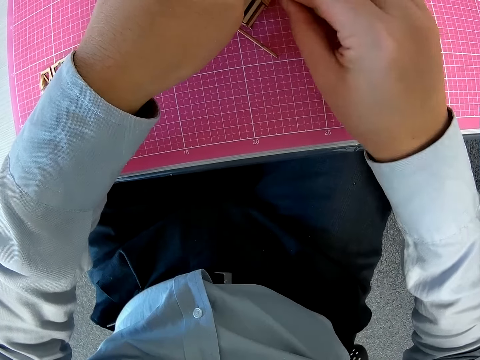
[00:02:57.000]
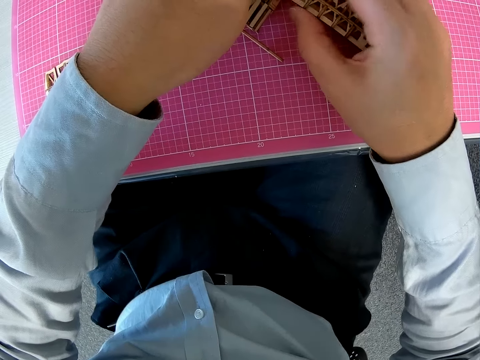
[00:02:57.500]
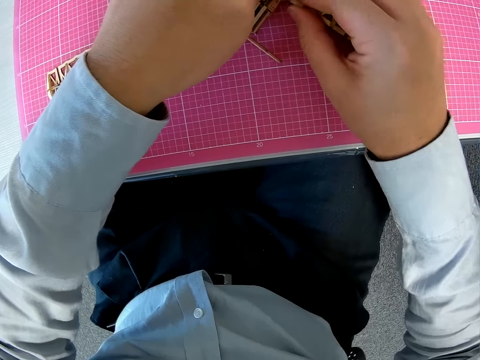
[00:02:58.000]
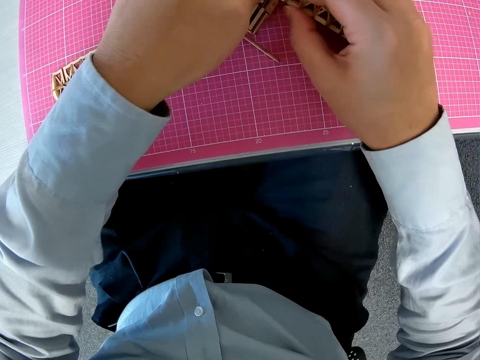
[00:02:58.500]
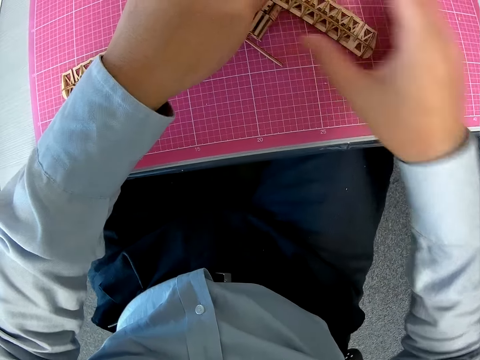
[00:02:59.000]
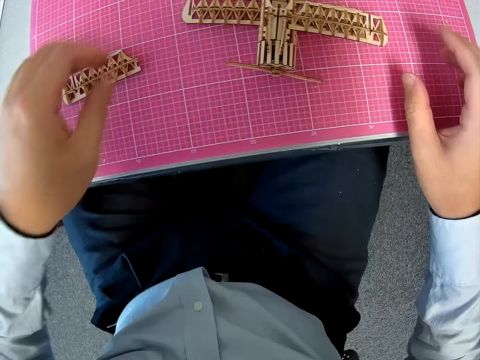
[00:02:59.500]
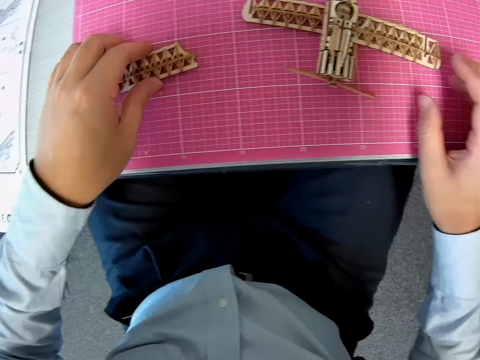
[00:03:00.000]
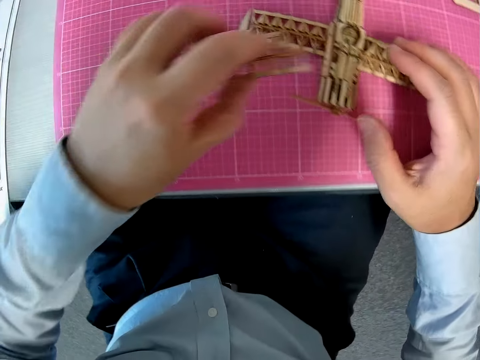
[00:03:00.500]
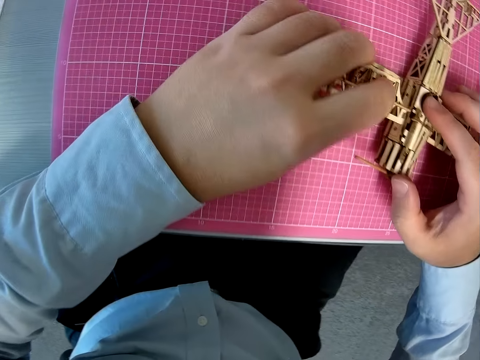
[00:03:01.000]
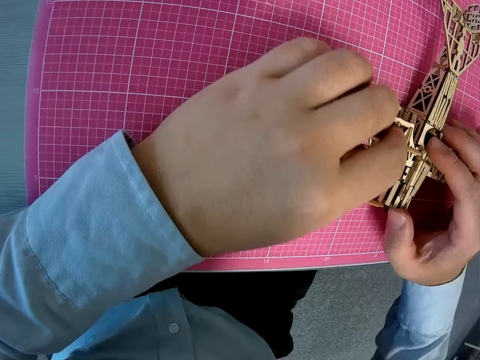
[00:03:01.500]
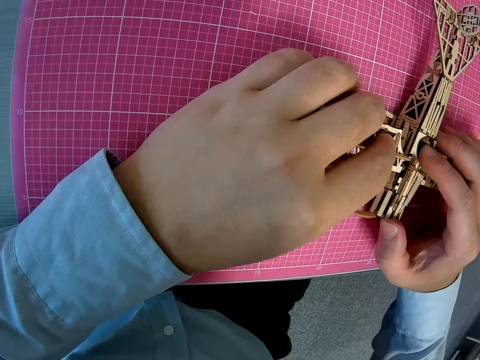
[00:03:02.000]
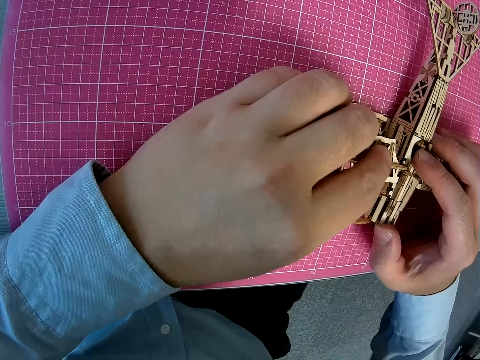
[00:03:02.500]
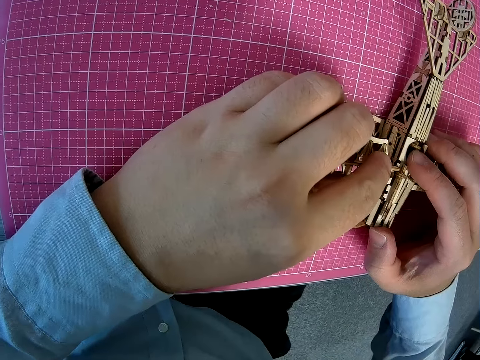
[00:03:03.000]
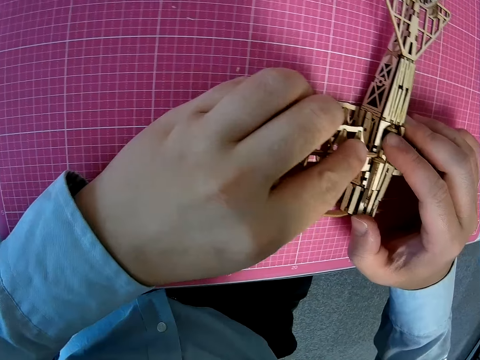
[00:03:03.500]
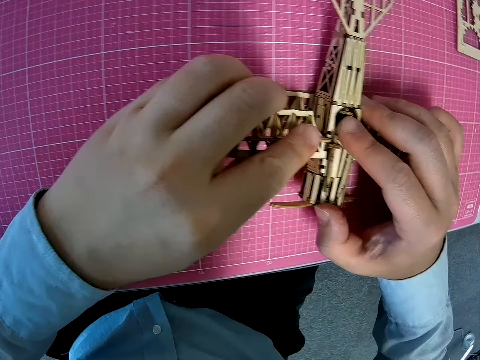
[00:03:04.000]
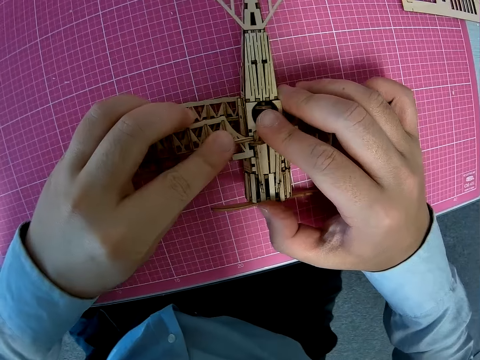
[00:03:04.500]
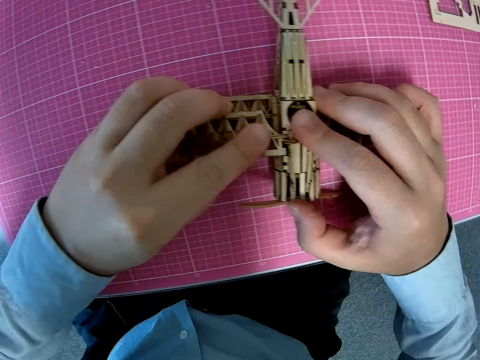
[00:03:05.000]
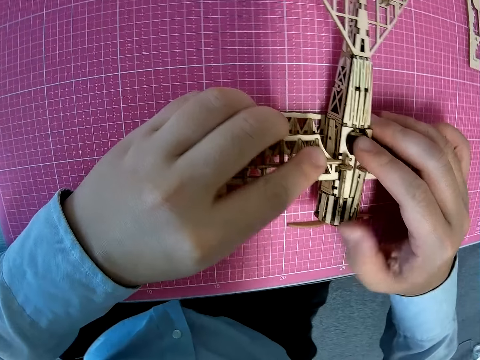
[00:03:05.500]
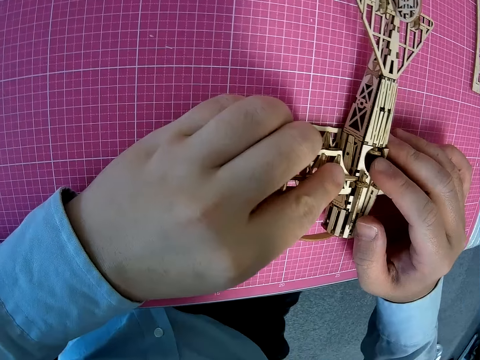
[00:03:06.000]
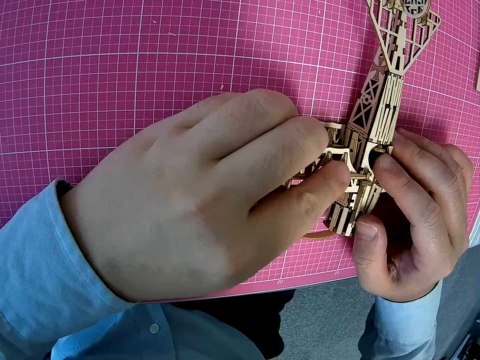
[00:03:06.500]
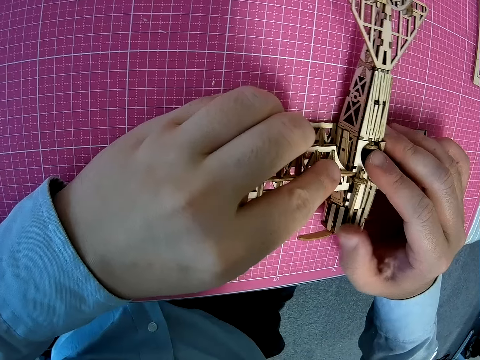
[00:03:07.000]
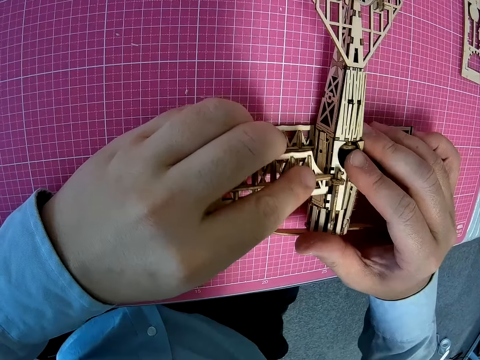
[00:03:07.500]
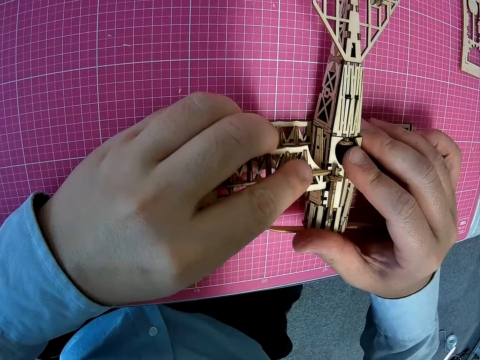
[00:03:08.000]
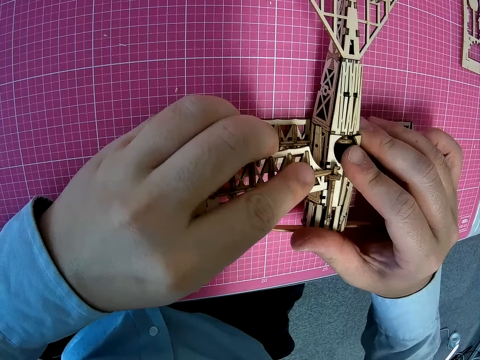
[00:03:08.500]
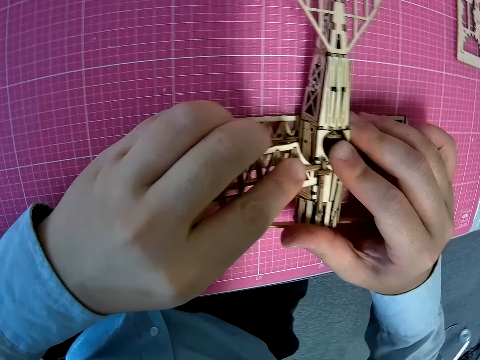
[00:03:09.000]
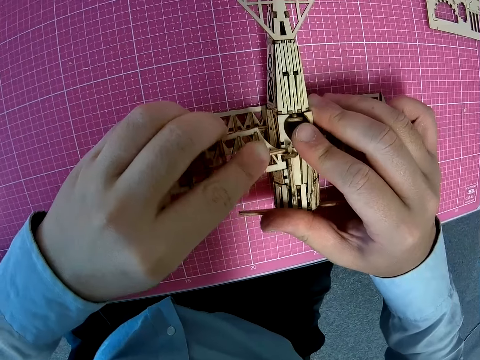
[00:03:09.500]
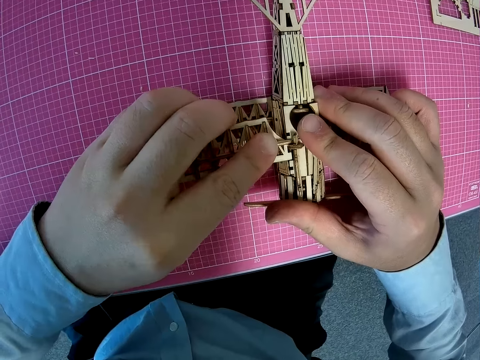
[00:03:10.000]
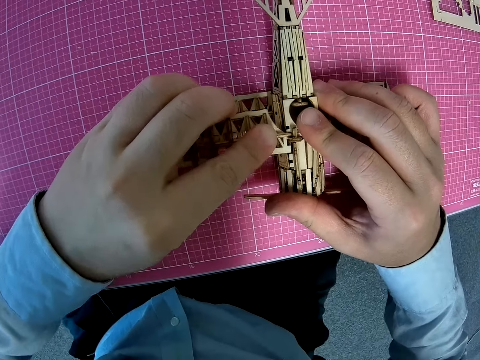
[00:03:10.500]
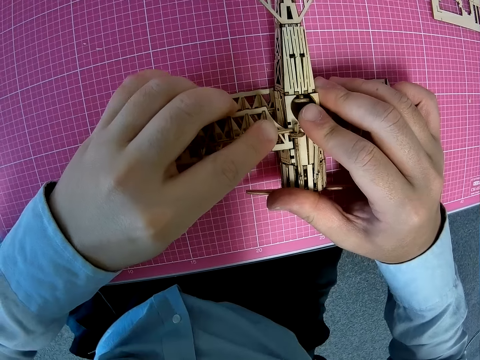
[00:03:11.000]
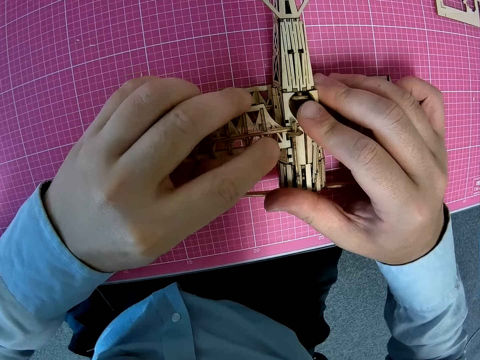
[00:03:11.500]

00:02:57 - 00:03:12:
The camera wearer picks up a piece of wood craft or part from a cutting mat. They fix the part into the plane. They adjust the piece of wood craft on an airplane model.

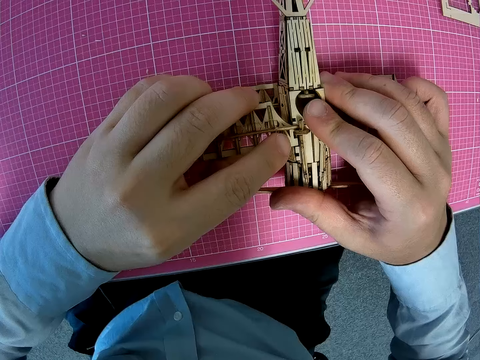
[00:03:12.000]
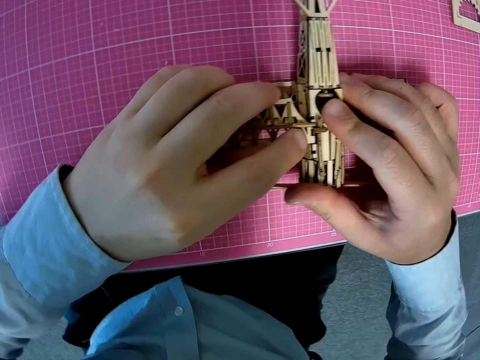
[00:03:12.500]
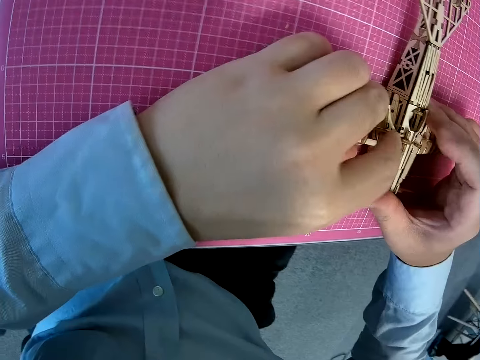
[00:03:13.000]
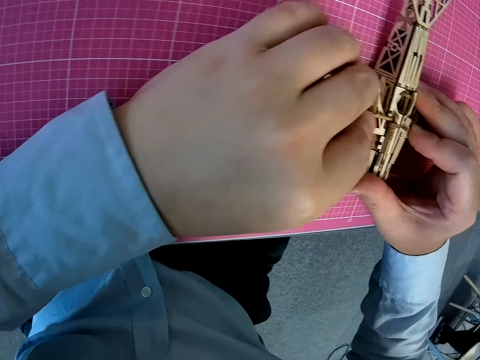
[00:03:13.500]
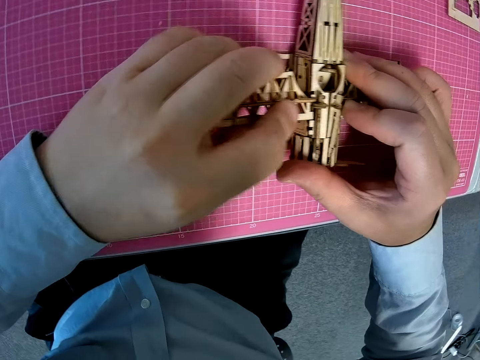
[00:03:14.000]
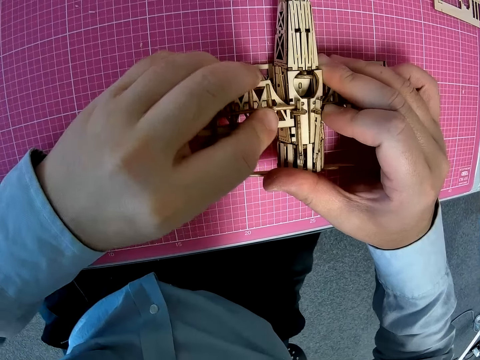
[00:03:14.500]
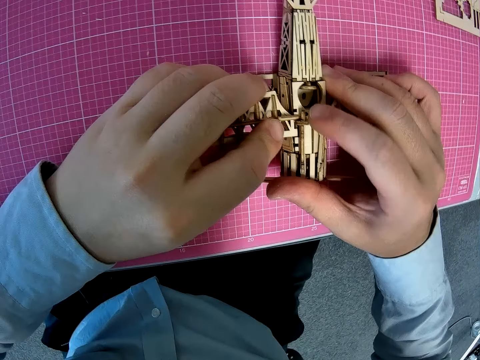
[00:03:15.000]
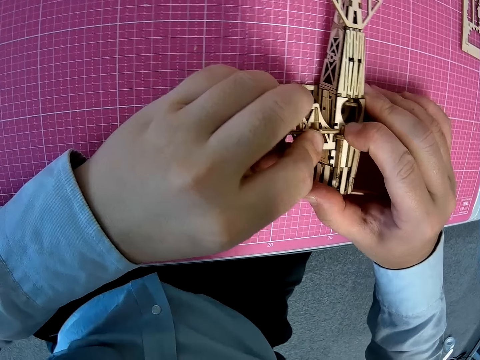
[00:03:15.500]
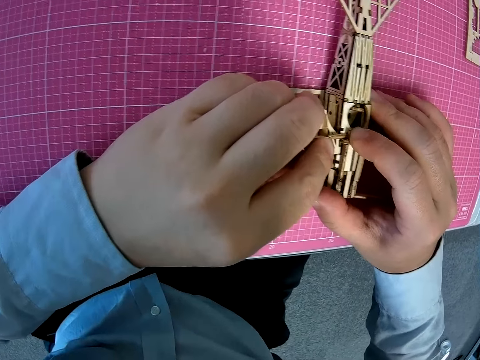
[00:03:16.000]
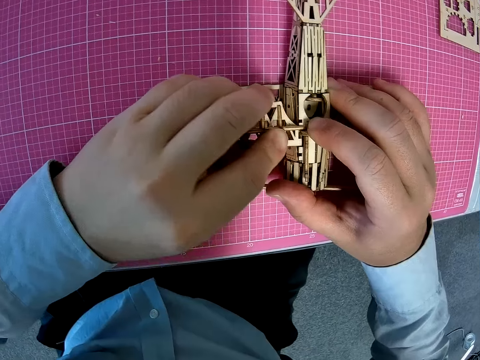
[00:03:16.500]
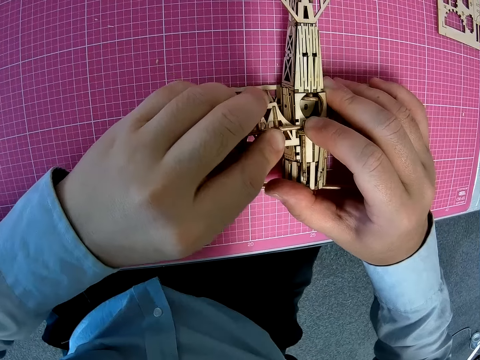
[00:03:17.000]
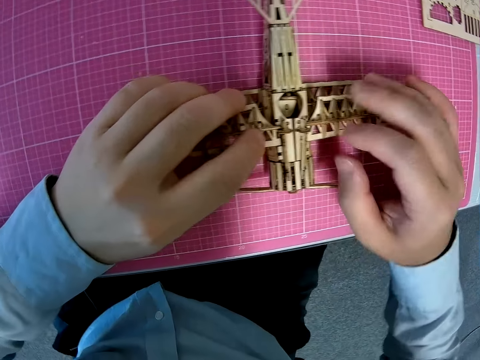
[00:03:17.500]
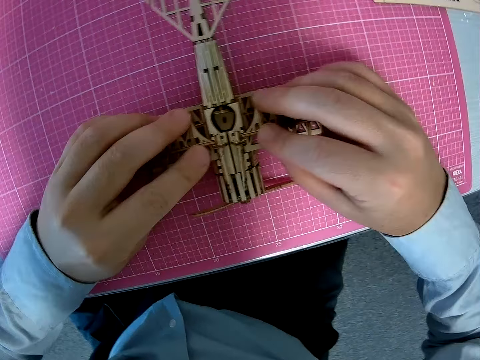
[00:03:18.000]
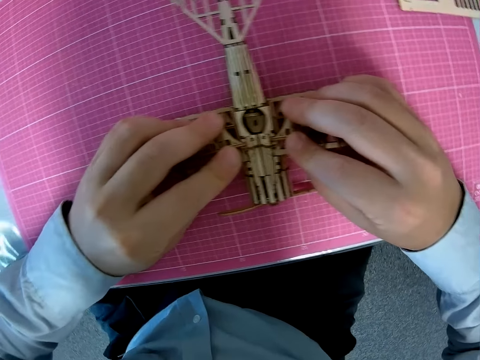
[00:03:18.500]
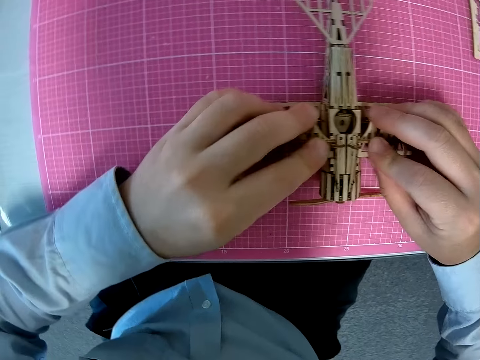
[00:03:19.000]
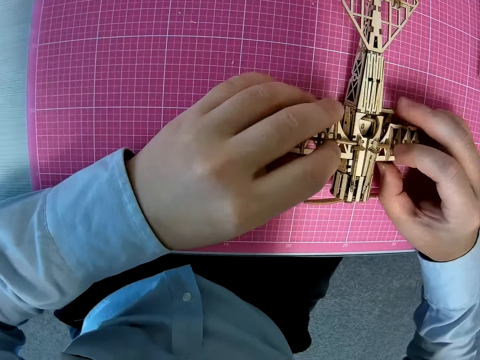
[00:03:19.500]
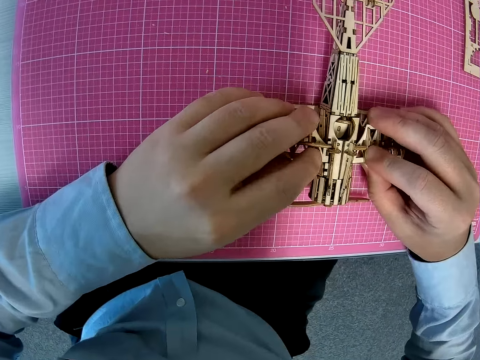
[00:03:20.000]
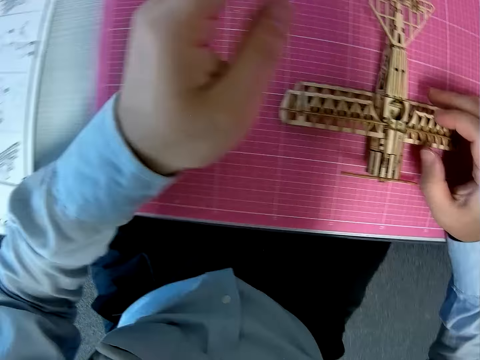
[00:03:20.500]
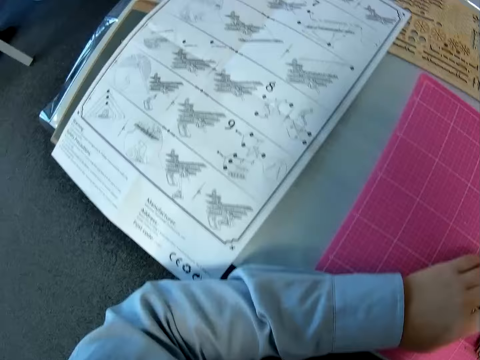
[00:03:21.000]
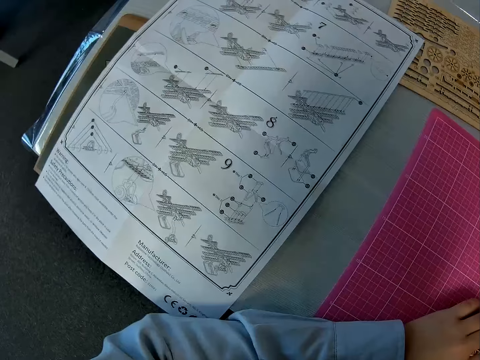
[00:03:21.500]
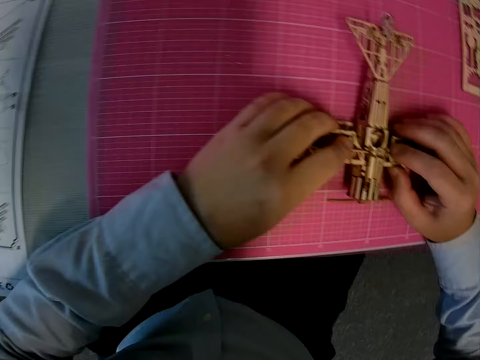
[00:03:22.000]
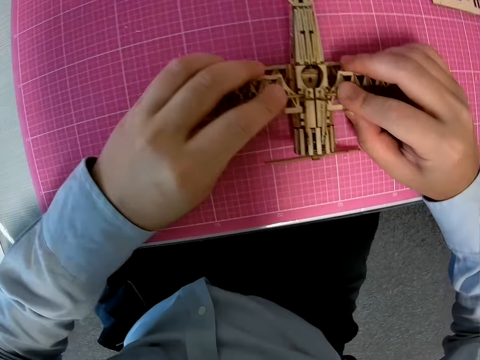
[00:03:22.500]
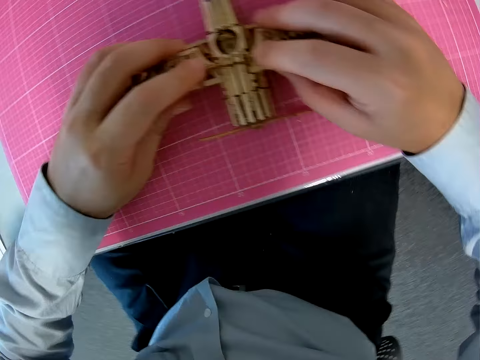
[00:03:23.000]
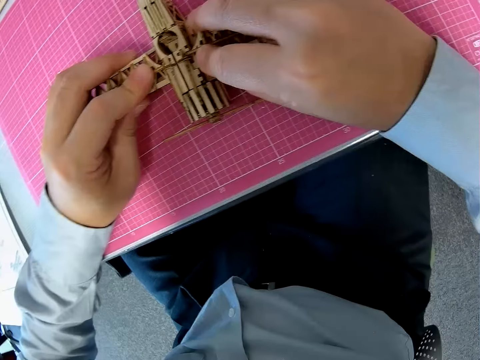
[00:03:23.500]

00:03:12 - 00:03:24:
The camera wearer looks at a piece of paper manual on a table. They adjust a piece of wood craft on an airplane model.
